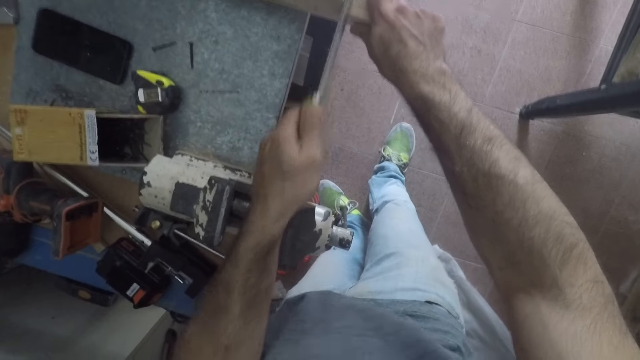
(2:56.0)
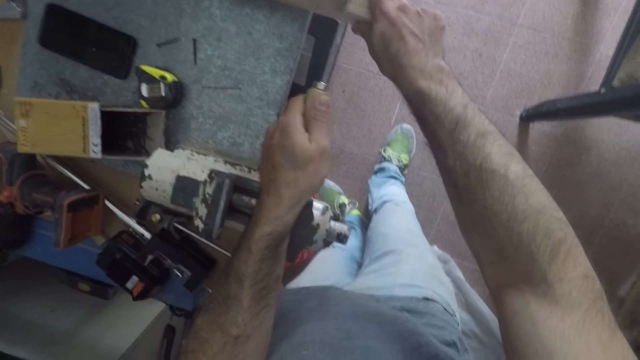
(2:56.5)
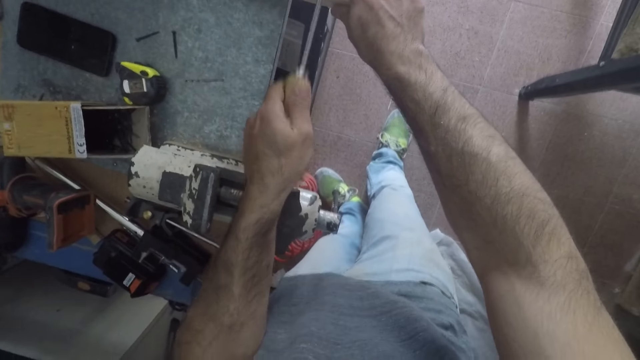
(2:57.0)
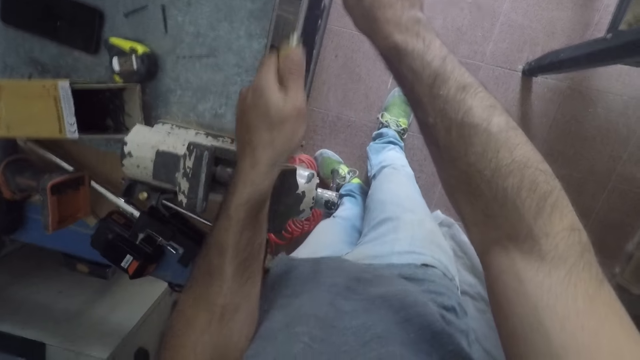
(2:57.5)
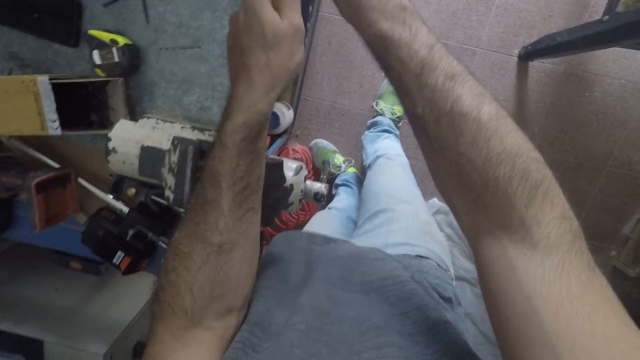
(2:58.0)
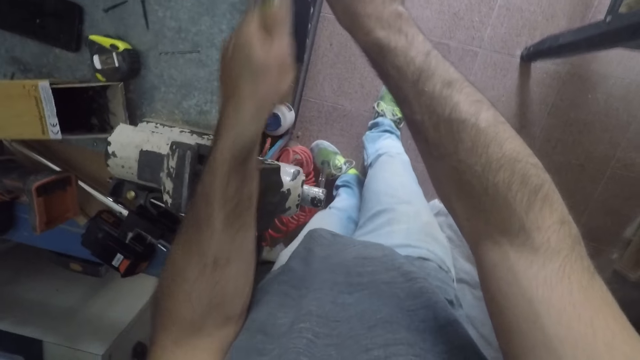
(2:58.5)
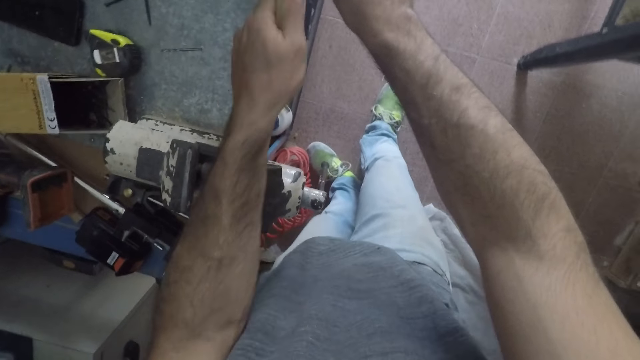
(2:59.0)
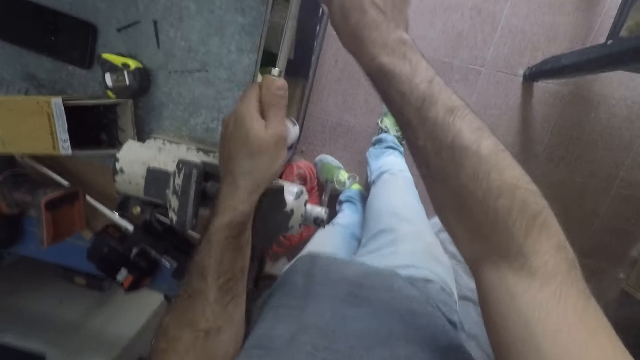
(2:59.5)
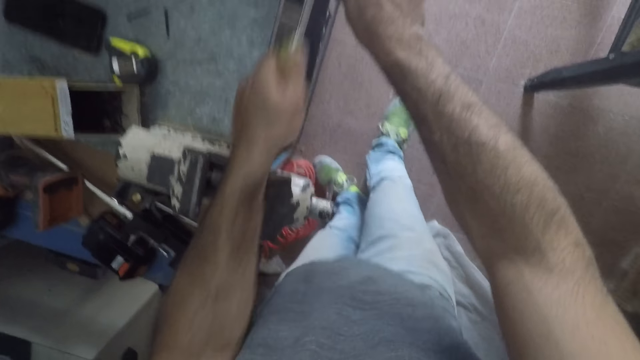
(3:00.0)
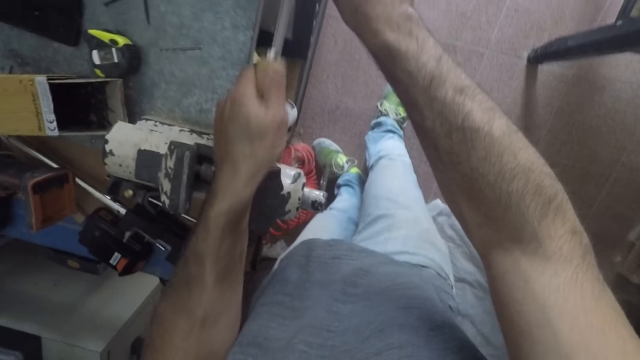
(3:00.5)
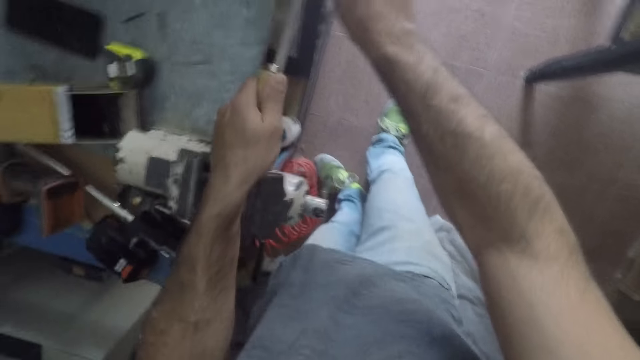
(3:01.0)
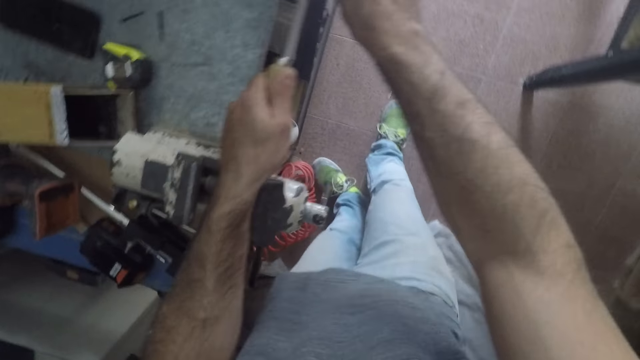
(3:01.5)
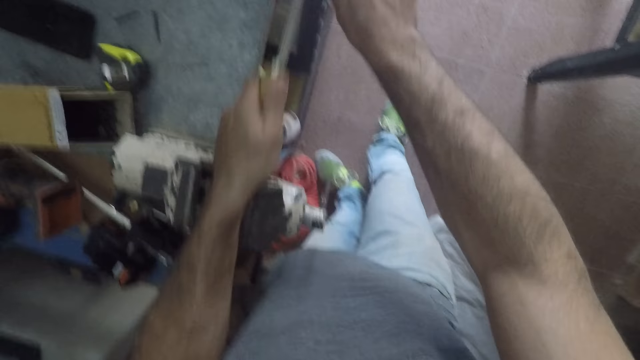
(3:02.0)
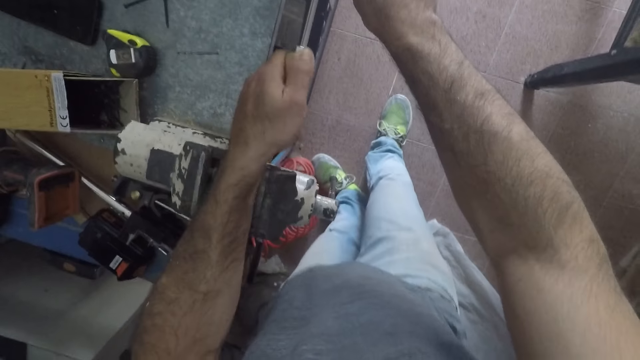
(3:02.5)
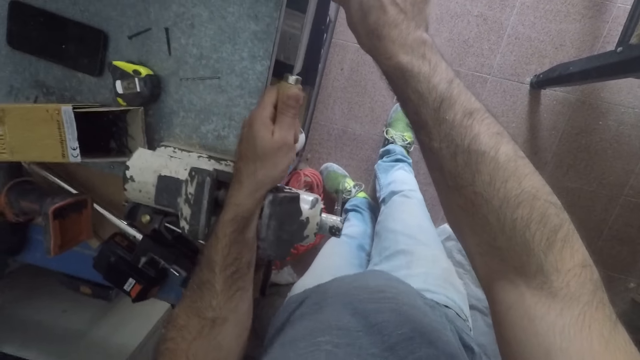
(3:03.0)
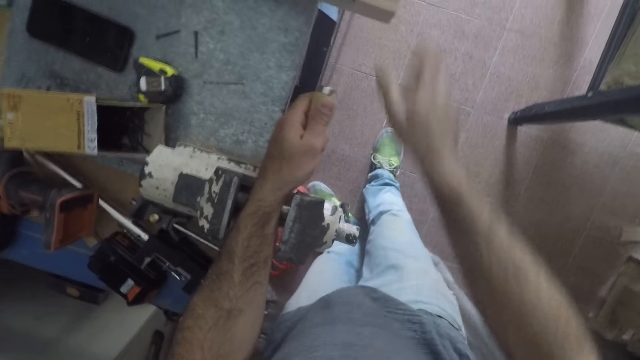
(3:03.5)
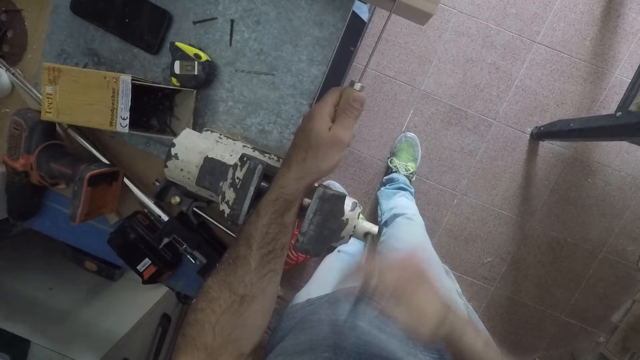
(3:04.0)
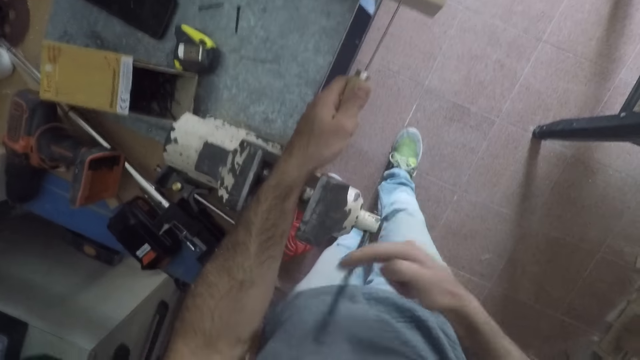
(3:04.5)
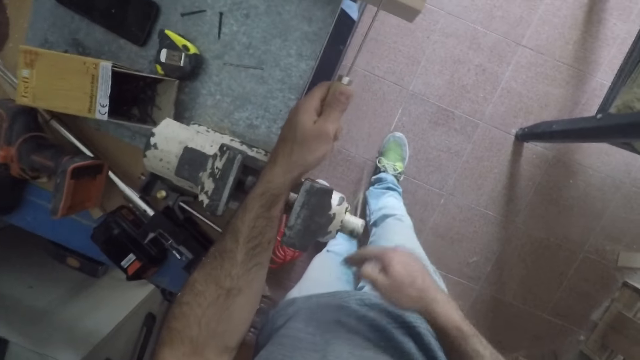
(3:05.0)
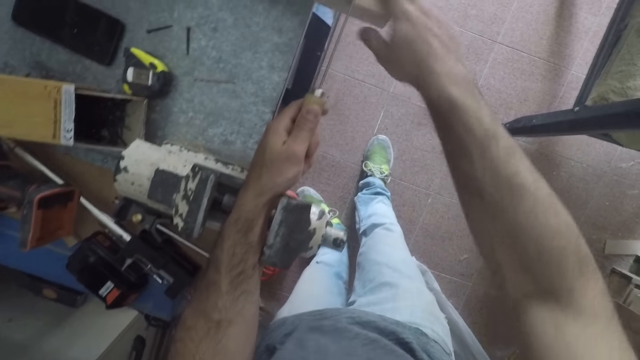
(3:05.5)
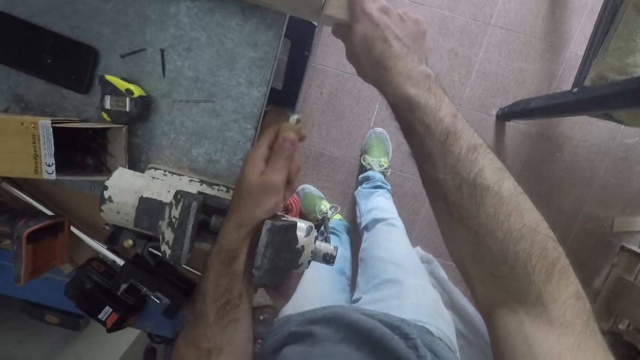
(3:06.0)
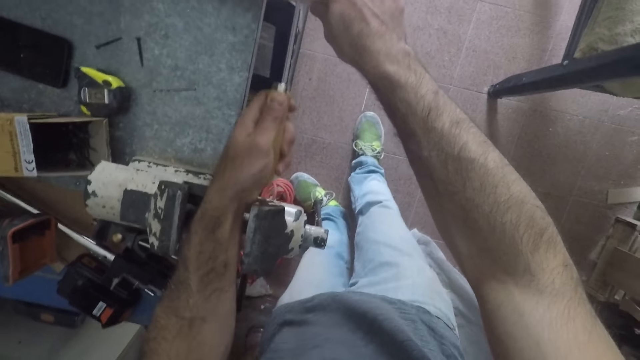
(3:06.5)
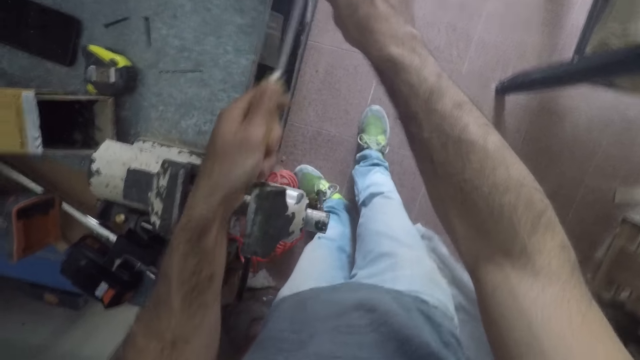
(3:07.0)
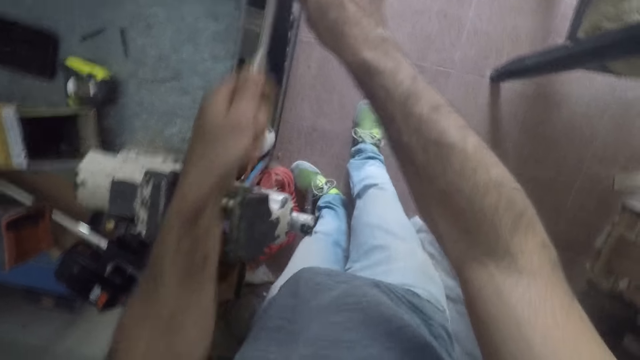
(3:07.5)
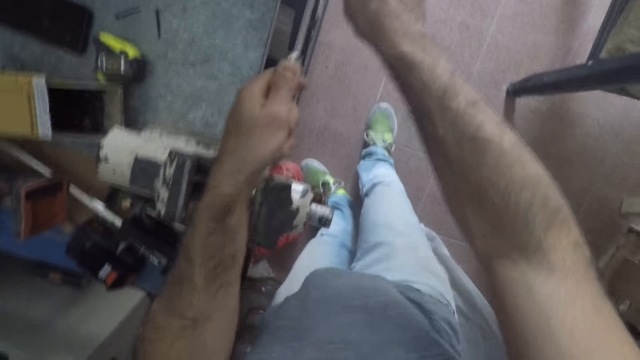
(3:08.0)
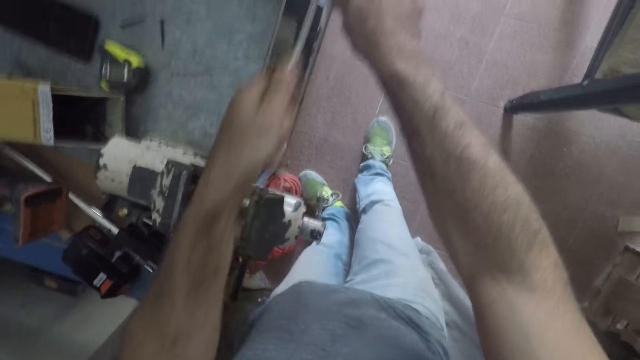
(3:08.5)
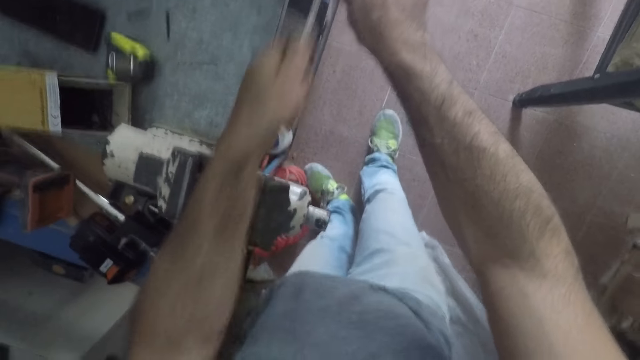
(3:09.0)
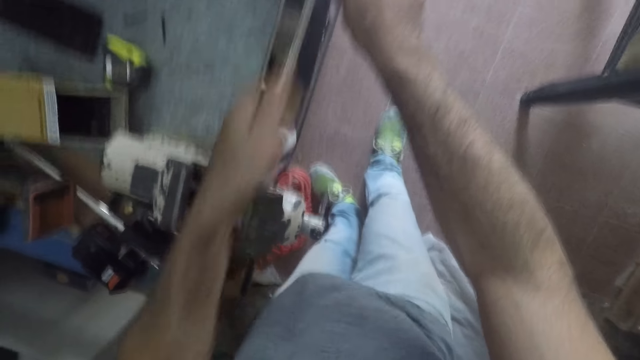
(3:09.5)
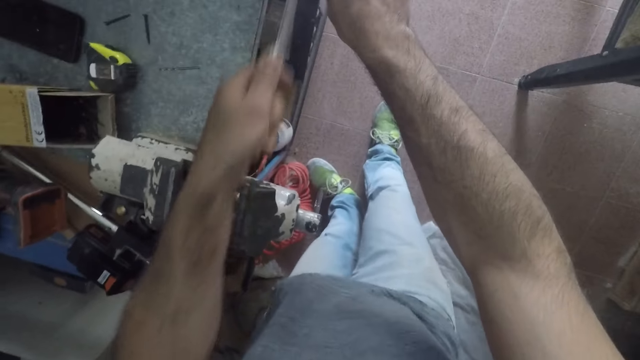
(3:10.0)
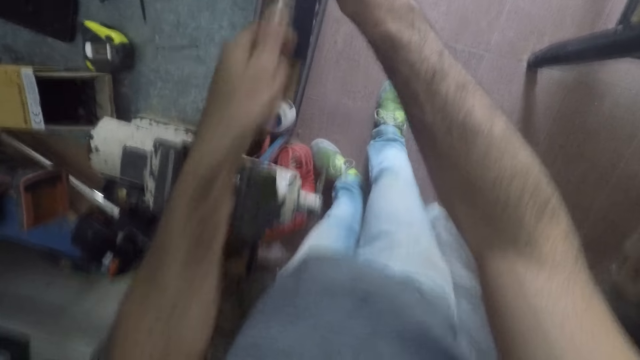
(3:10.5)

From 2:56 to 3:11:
The camera wearer cuts the wood. They loosen the clamp. They hold a tool. They hold the wooden bench. They saw the part of the wooden bench.

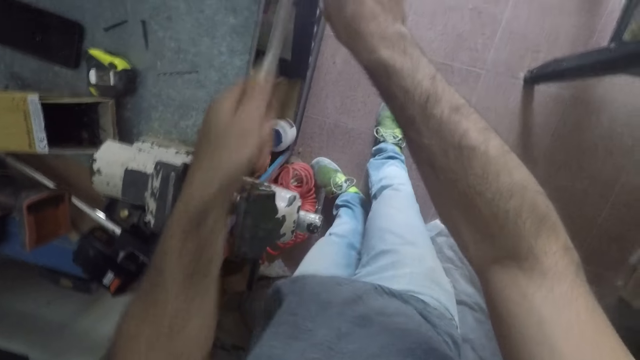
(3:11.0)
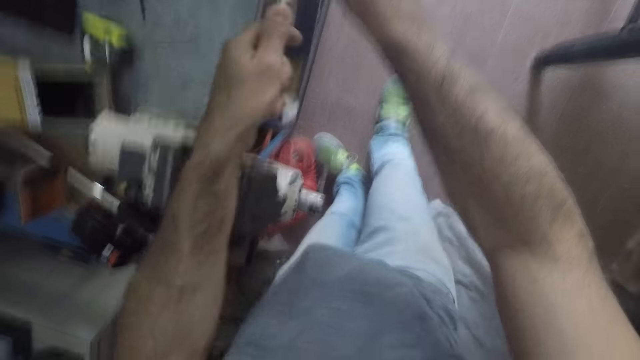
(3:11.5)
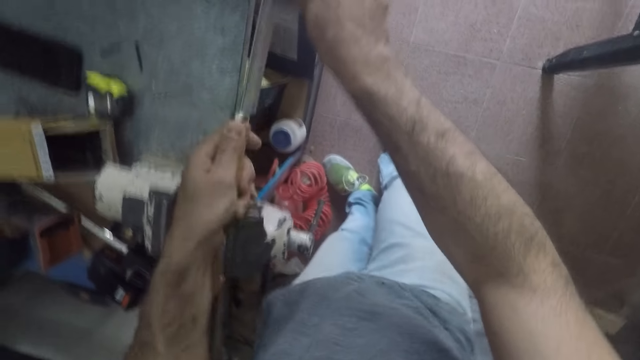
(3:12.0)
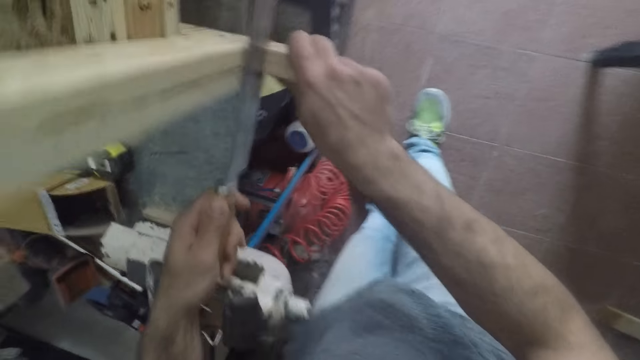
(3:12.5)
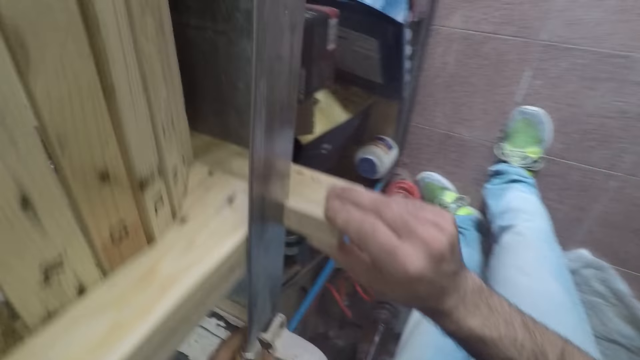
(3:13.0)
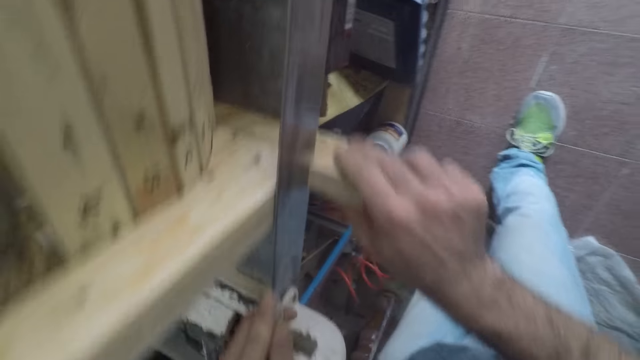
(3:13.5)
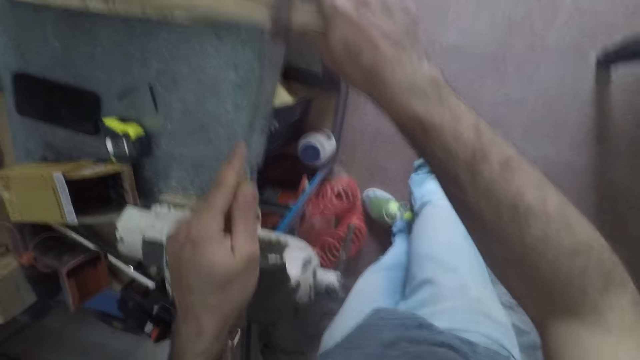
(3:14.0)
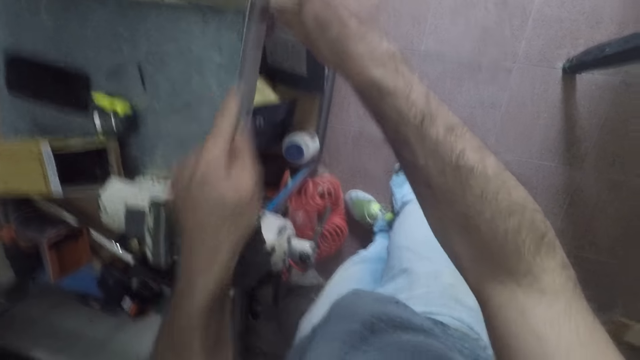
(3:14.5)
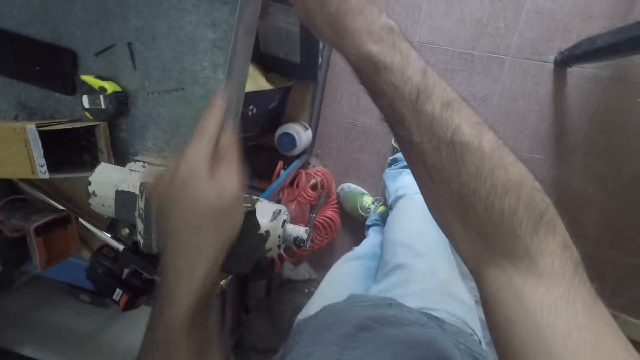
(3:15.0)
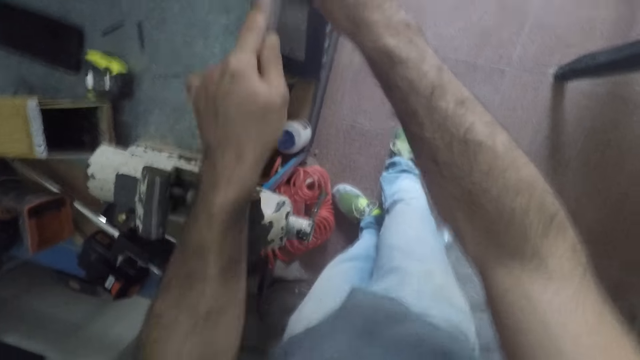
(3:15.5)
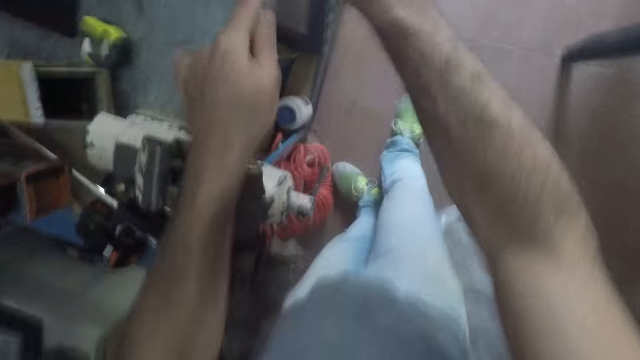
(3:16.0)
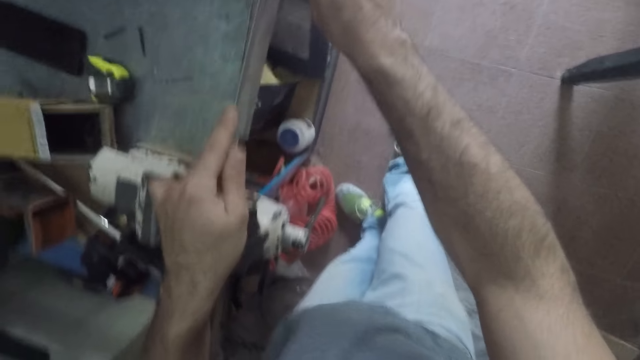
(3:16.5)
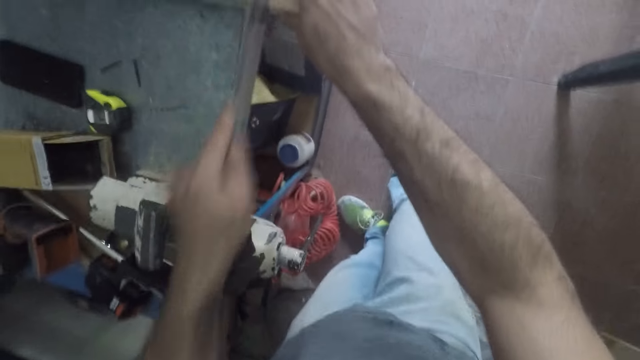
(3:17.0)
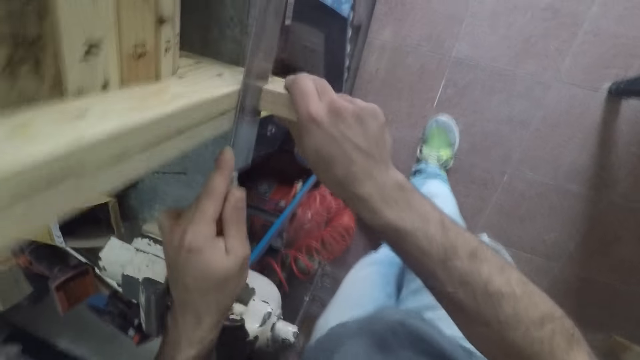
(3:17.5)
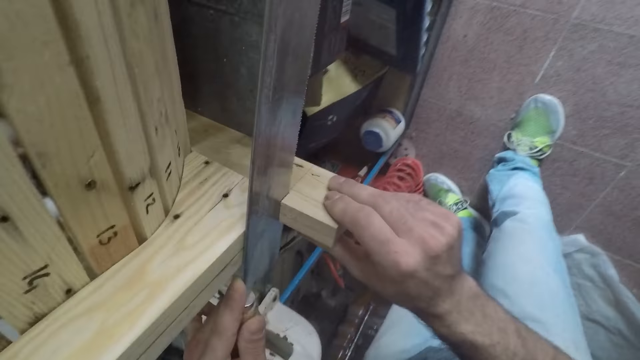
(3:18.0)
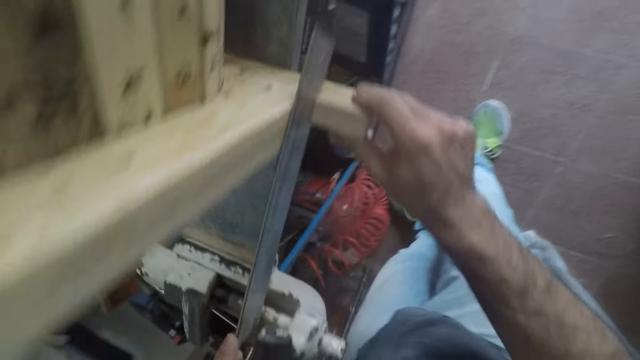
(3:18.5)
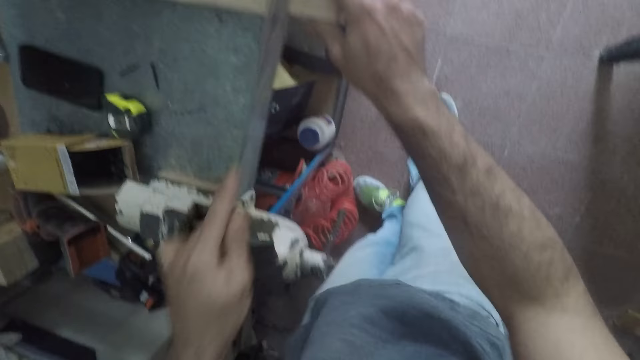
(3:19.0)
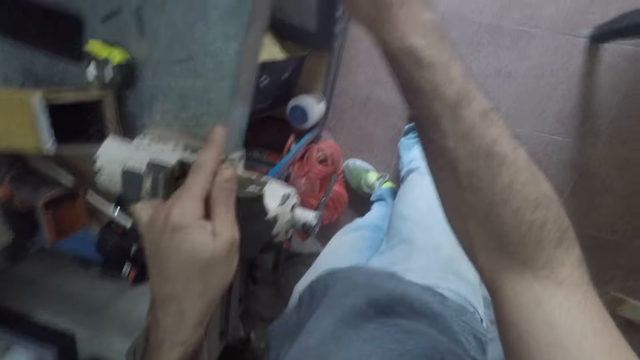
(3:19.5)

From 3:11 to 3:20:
The camera wearer looks at the wood. They cut the wood. They look at the wood. They cut the wood.
